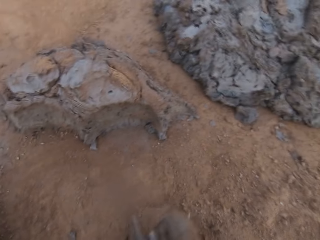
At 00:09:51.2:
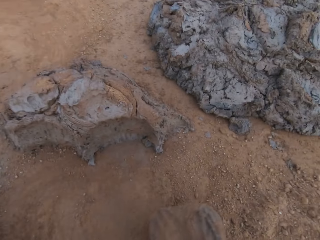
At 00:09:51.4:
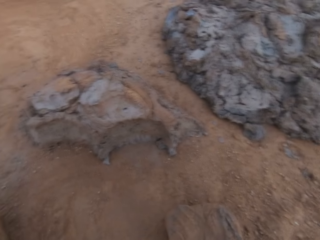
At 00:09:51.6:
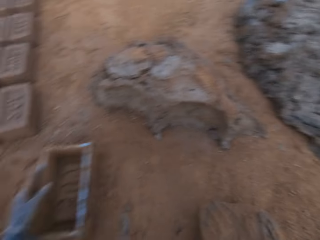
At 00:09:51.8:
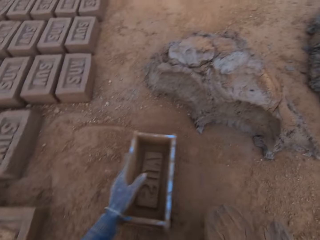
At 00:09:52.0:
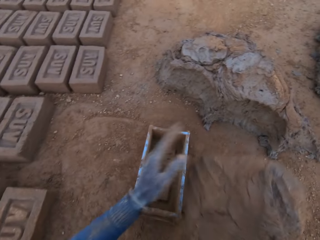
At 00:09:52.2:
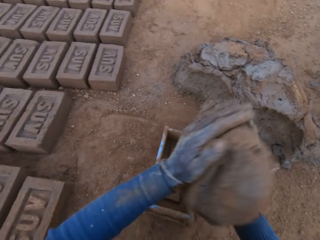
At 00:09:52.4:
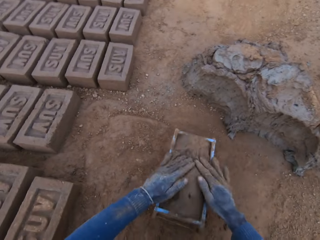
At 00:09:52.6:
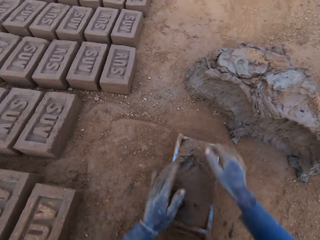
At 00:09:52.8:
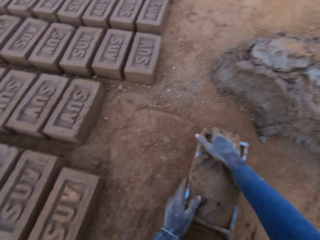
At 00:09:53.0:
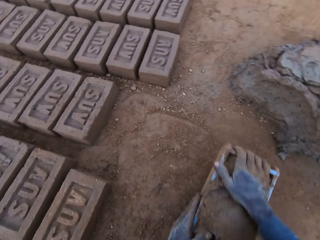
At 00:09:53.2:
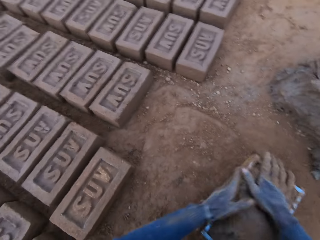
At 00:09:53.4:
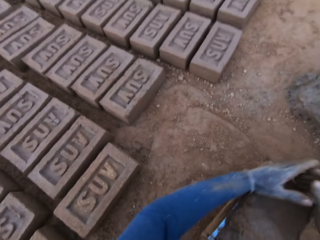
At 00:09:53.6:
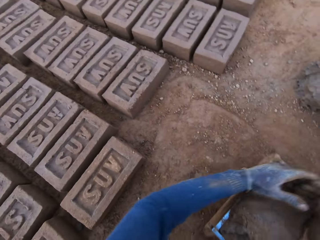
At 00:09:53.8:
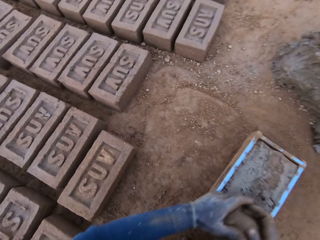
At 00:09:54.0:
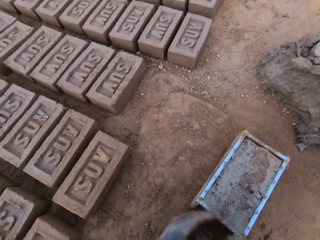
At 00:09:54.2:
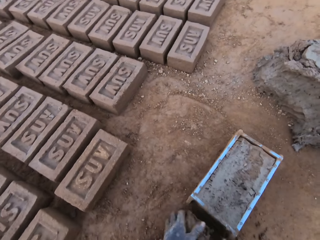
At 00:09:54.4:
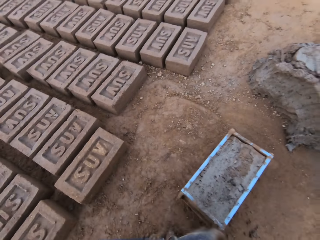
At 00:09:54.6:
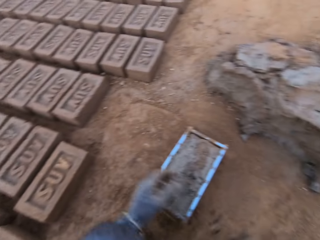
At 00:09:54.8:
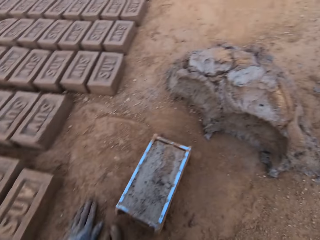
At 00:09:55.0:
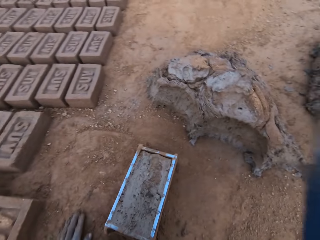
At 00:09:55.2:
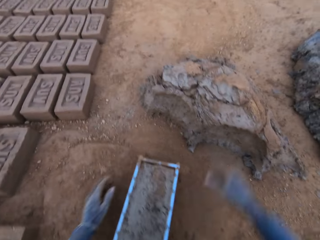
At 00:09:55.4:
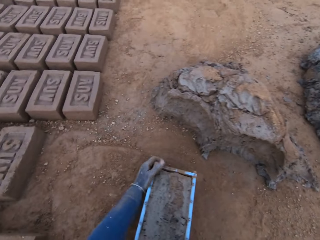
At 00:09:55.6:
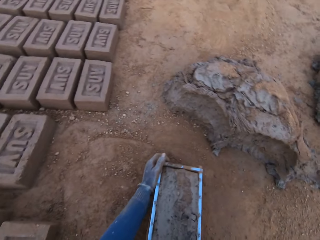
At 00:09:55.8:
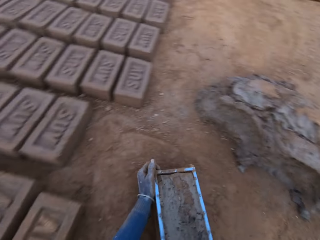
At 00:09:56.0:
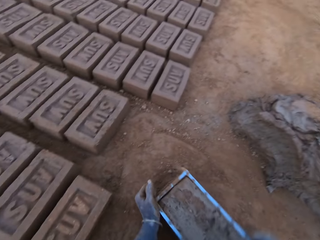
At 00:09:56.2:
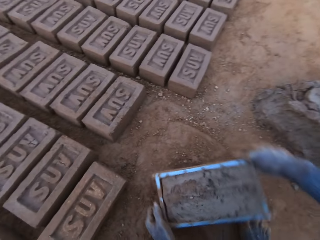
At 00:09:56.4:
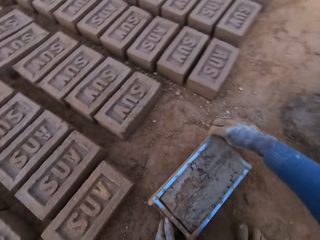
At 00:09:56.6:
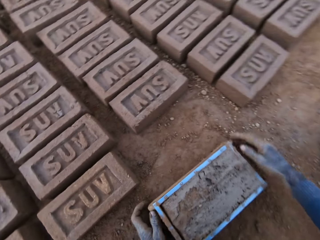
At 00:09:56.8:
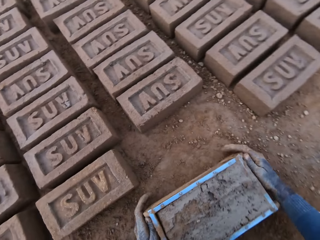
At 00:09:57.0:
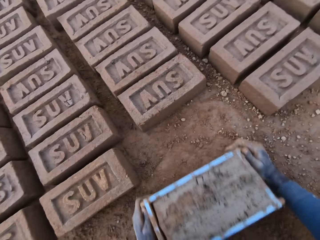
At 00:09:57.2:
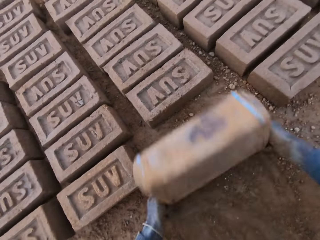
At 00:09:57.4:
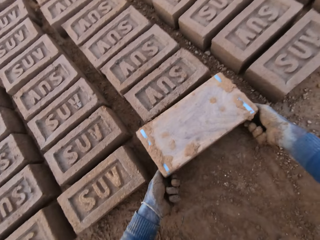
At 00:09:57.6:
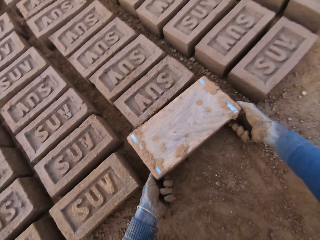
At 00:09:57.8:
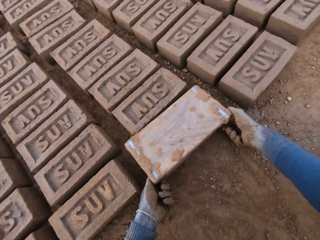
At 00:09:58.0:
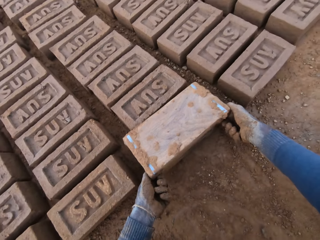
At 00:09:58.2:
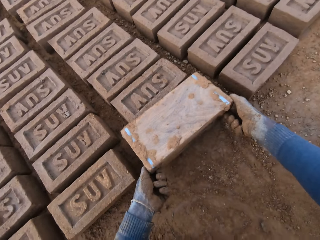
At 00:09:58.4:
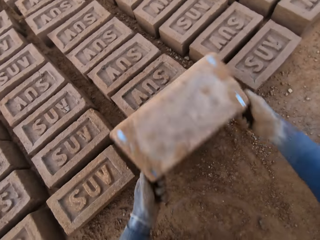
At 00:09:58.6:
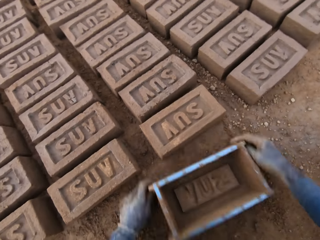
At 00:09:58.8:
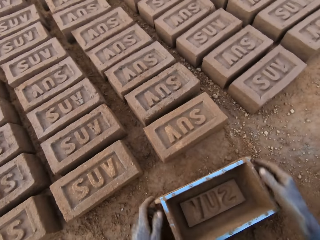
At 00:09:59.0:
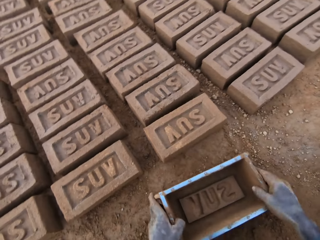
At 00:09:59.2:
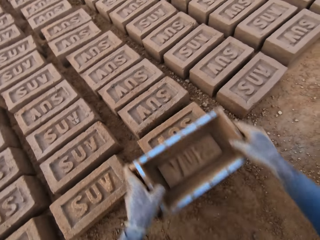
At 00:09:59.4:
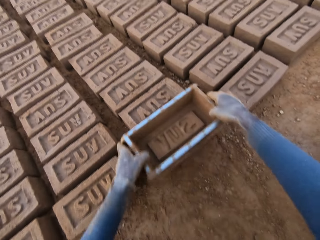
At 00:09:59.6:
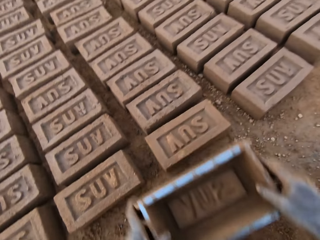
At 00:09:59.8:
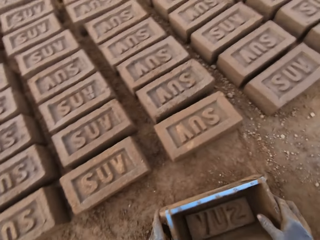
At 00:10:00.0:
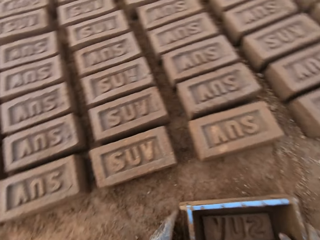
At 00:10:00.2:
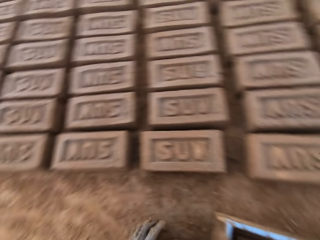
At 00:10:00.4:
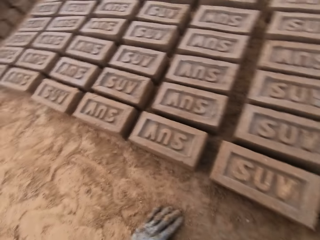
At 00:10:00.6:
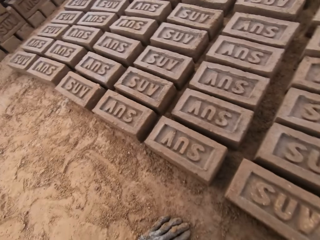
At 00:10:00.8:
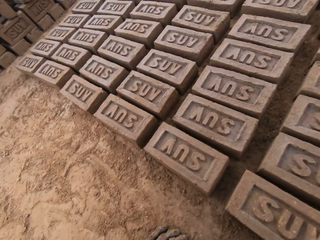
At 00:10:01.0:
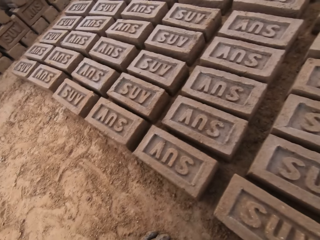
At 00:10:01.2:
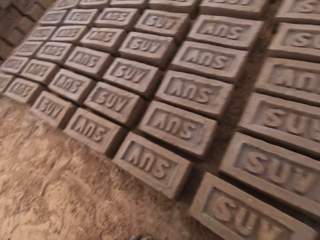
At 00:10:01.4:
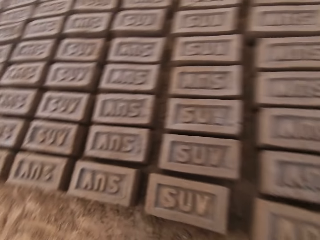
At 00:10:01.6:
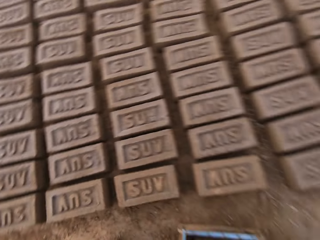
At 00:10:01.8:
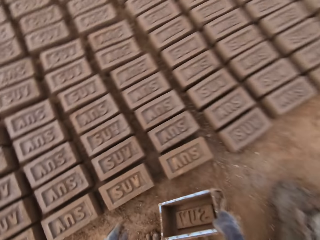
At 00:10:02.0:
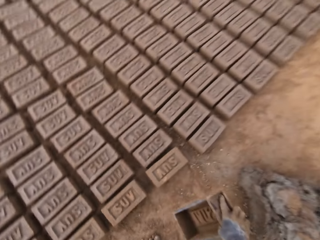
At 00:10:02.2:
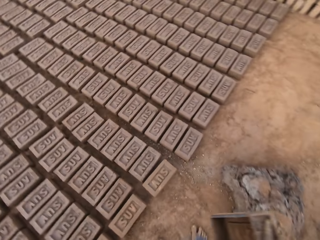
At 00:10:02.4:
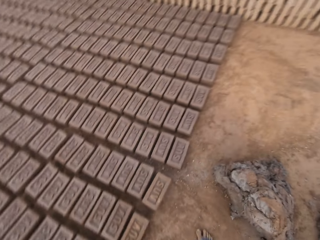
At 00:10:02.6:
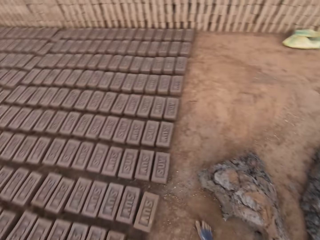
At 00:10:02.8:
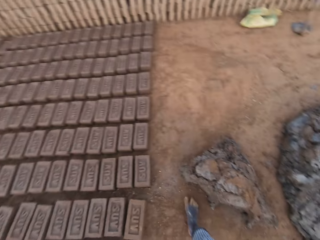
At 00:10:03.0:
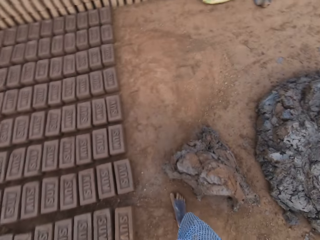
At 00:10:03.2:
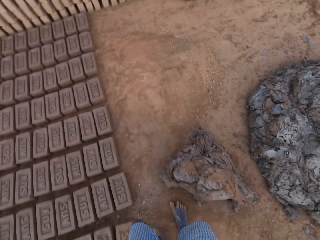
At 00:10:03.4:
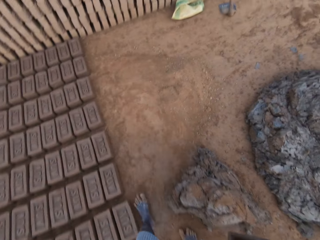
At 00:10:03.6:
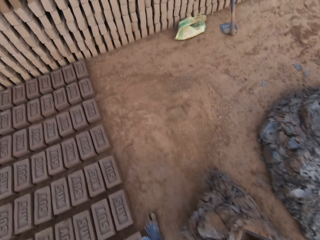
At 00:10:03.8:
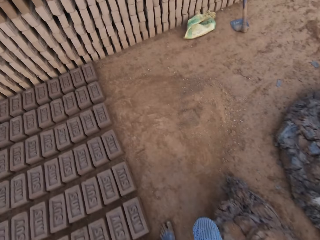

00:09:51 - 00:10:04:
The camera wearer adjusts the brick mold or container with his left hand. He moves the container. He loads the mortar or clay into the brick mold. He moves the container. He scrapes mortar from the brick mold with his hands. He picks the clay. He drops the mortar in his hand on the heap of mortar. He adjusts the brick mold. He moves the container. He flips the brick mold upside down. He removes the brick mold from the brick. He puts the container down. He touches the brick with the brick mold. He looks around. He walks. He stands up.

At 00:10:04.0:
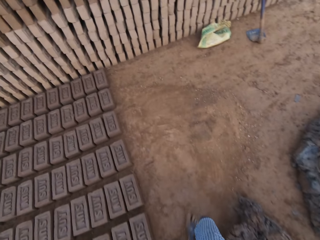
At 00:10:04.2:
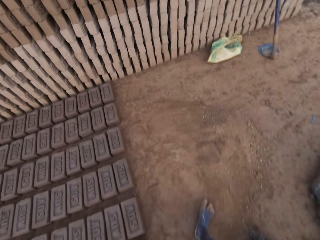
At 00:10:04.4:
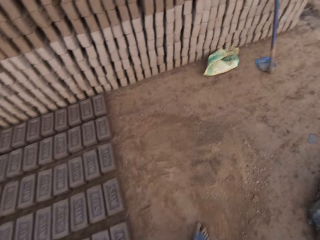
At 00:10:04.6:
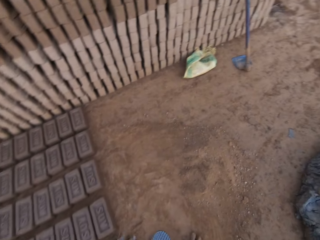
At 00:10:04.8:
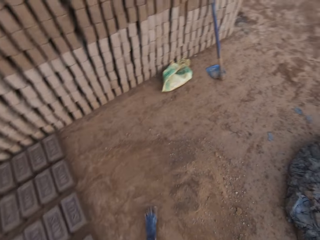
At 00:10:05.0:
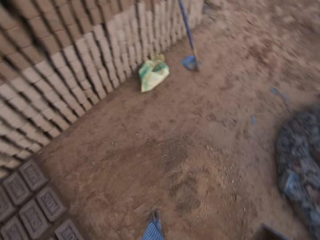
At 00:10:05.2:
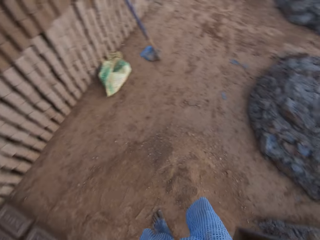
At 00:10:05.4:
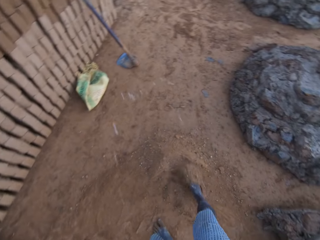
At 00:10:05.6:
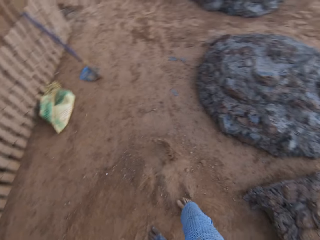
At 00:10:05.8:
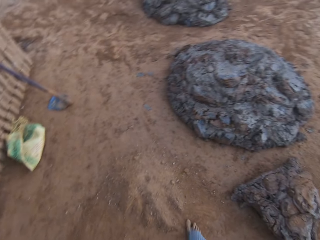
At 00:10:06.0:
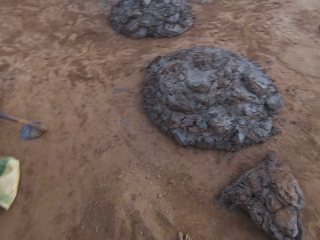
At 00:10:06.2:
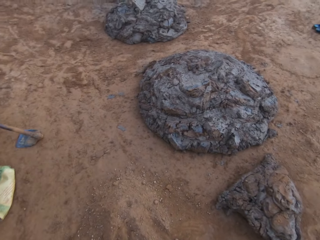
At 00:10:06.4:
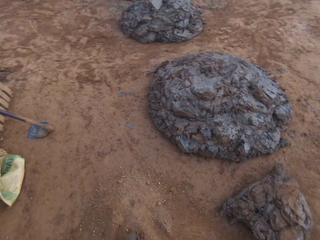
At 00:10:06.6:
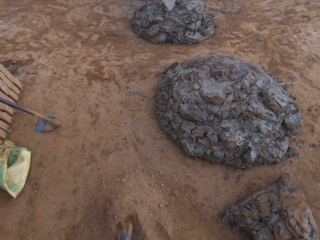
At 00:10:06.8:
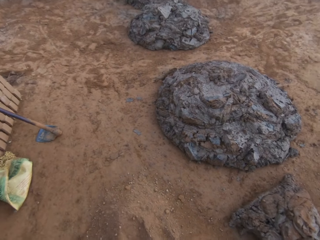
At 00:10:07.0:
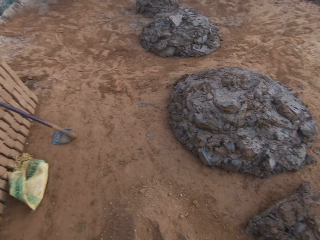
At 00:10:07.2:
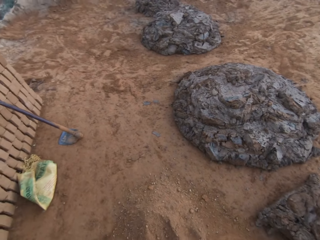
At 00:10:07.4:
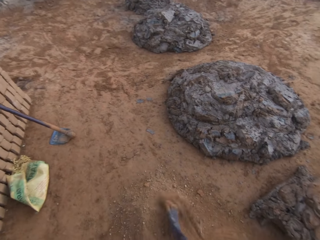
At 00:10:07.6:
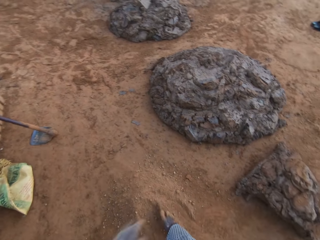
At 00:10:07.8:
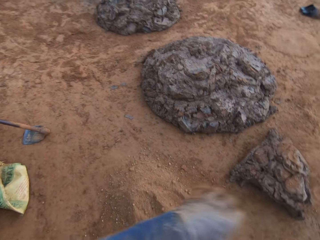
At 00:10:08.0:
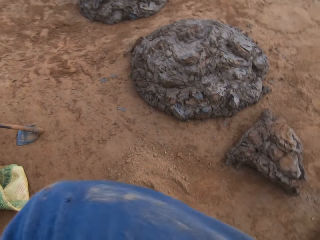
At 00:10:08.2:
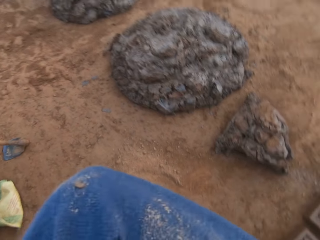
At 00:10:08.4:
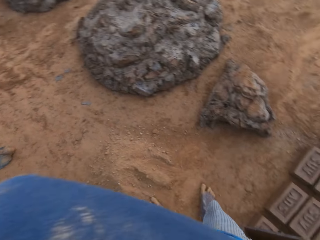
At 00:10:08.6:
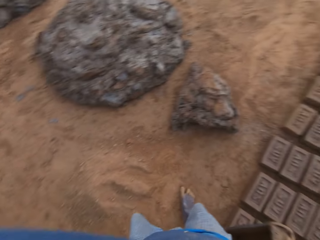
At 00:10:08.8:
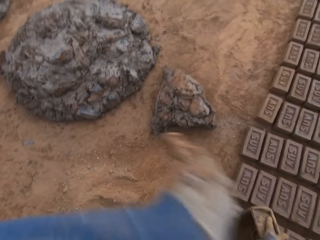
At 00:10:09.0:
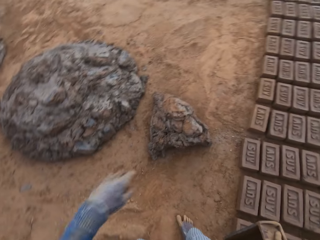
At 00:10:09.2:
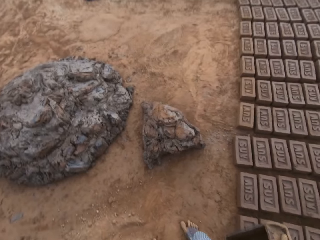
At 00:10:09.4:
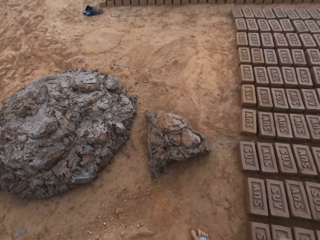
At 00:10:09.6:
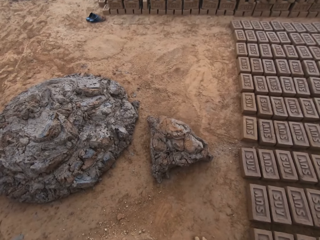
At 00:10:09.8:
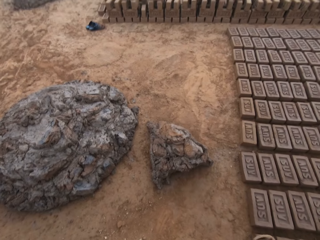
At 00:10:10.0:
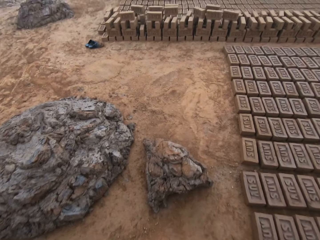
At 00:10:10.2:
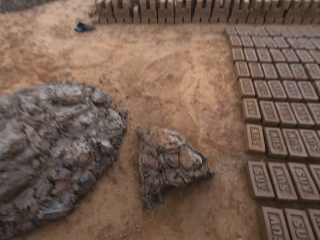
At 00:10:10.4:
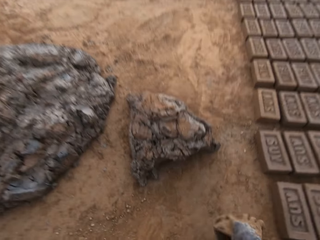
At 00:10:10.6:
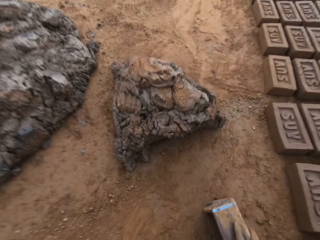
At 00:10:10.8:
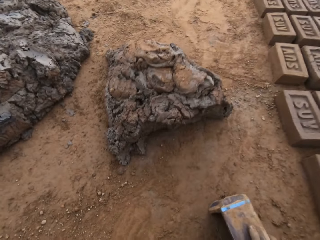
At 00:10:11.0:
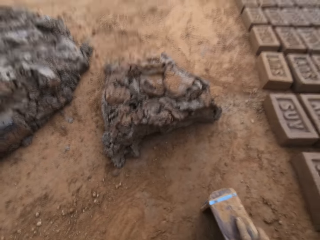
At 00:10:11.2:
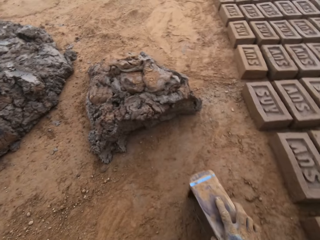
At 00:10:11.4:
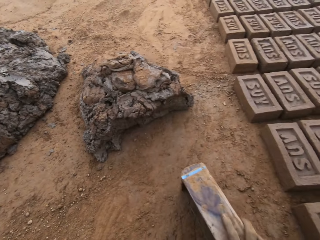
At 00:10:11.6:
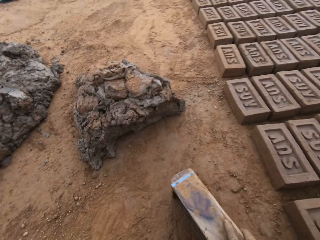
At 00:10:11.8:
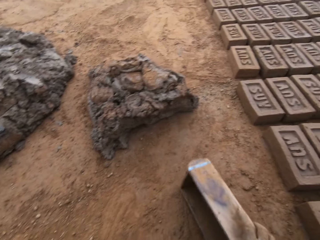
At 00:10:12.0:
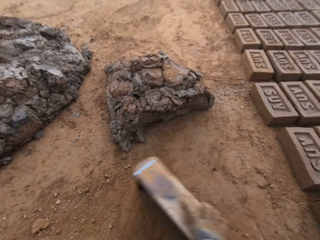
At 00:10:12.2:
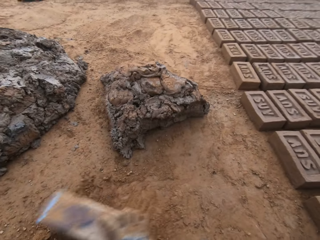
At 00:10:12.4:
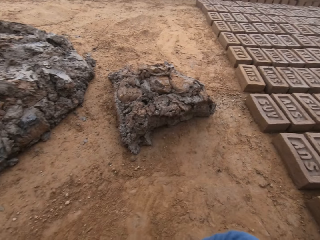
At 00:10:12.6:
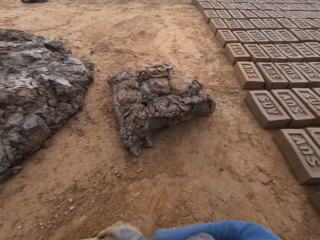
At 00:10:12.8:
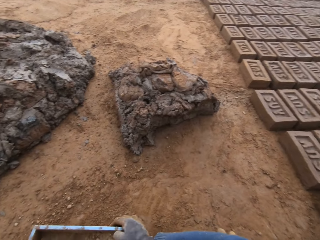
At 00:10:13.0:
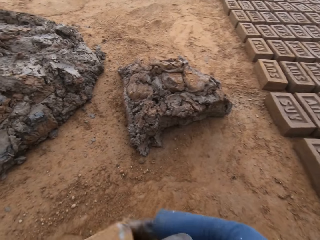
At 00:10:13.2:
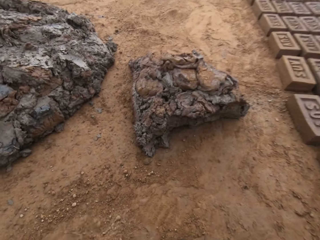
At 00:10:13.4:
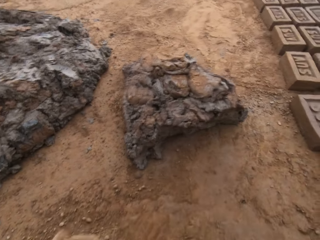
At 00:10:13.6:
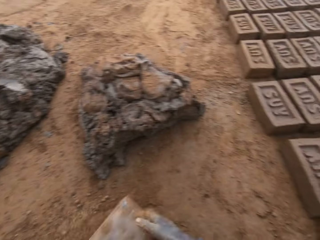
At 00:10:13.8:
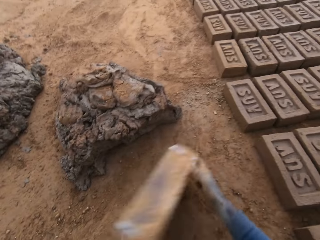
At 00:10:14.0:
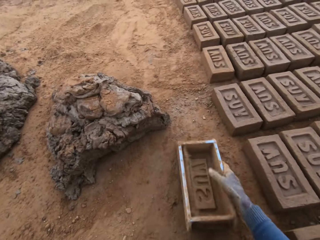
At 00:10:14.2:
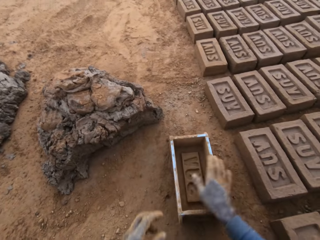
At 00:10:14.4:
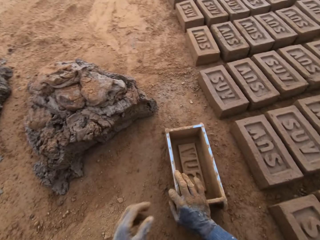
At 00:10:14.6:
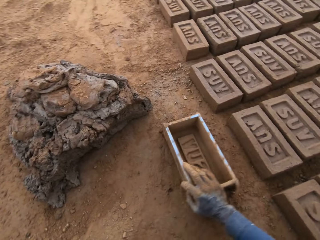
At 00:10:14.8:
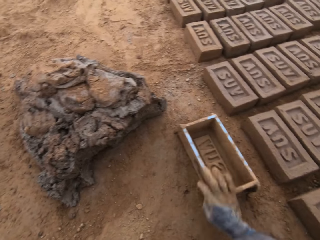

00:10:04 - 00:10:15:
The camera wearer looks around. He spits on the ground. He adjusts sand on the ground with his leg. He cleans his mouth with his left arm. He holds the brick mold or container on the ground. He puts the container down. He adjusts the brick mold on the ground. He puts sand in the container. He stares at the clay.
